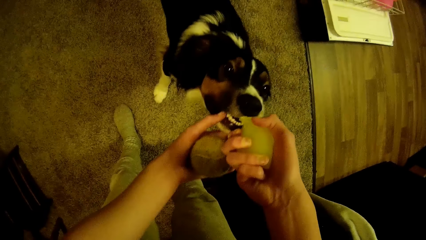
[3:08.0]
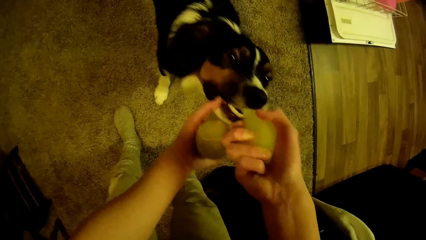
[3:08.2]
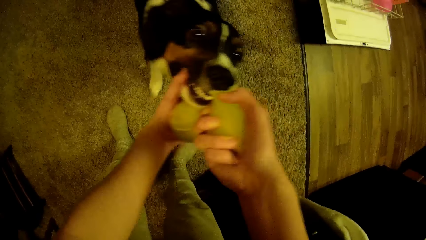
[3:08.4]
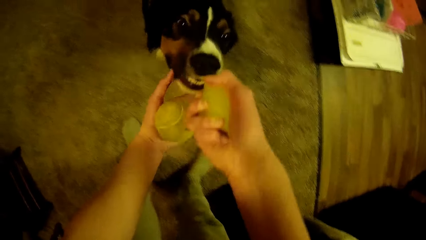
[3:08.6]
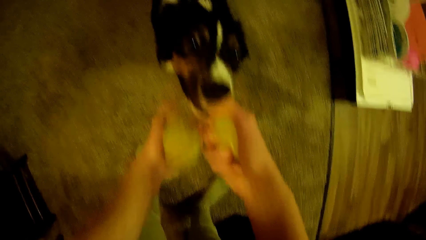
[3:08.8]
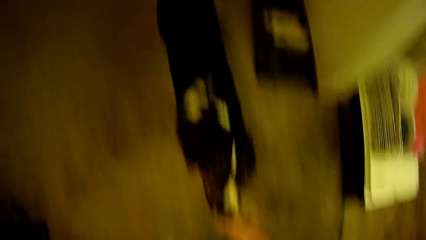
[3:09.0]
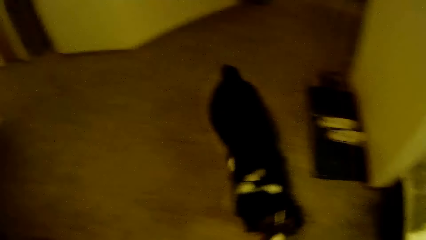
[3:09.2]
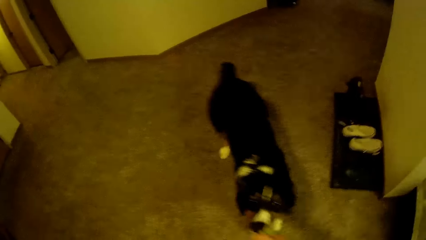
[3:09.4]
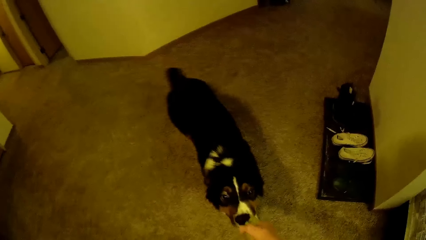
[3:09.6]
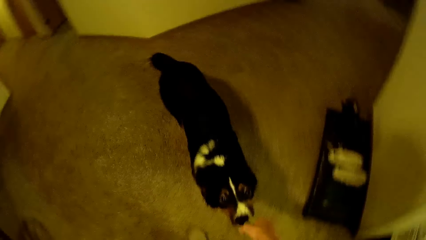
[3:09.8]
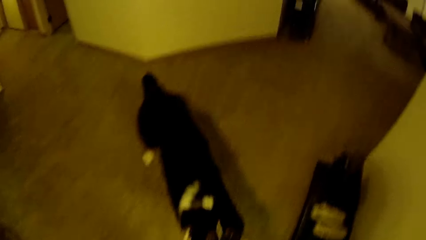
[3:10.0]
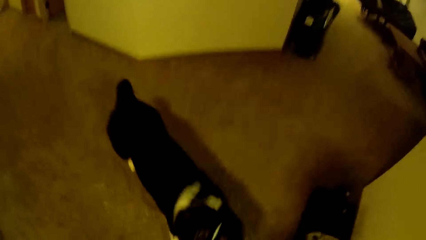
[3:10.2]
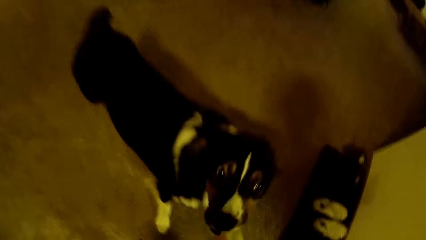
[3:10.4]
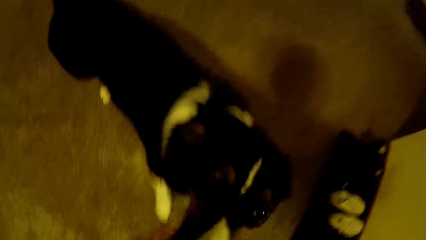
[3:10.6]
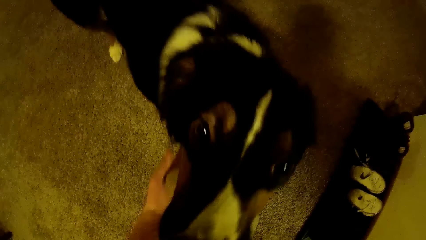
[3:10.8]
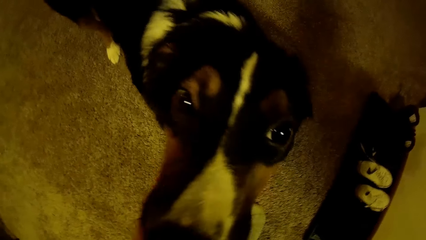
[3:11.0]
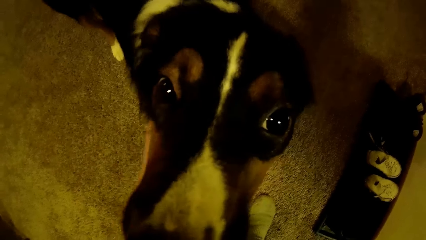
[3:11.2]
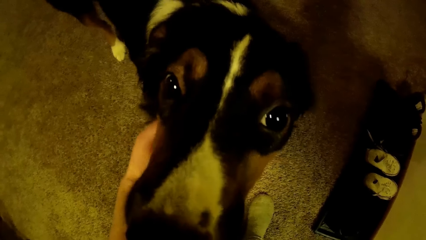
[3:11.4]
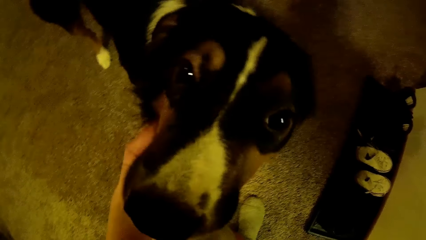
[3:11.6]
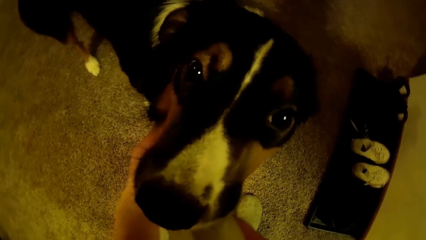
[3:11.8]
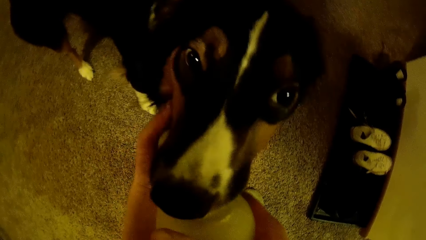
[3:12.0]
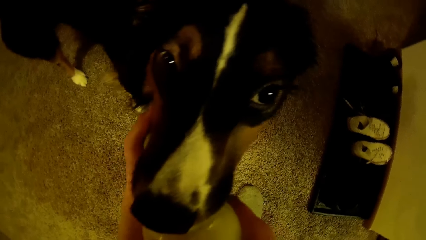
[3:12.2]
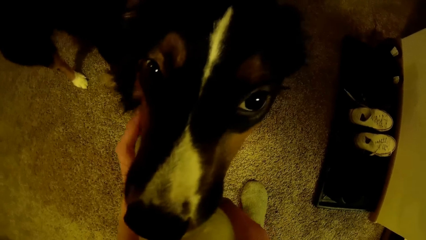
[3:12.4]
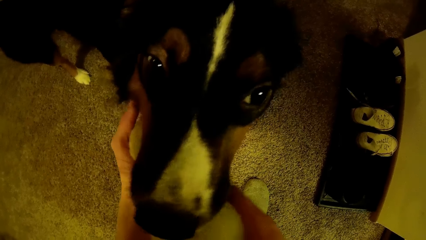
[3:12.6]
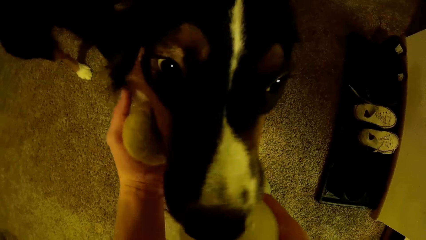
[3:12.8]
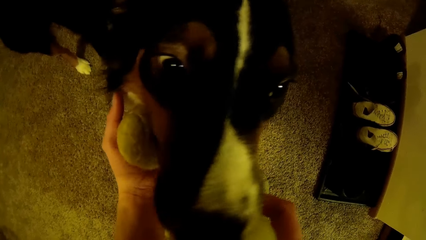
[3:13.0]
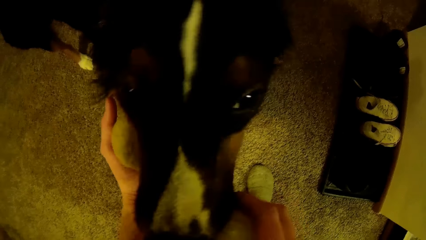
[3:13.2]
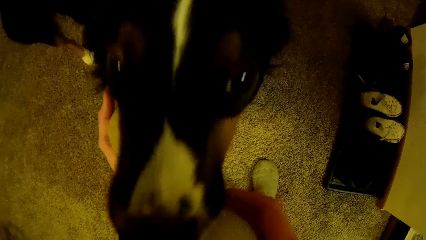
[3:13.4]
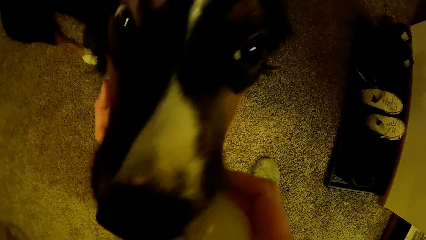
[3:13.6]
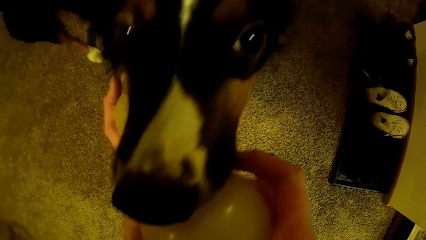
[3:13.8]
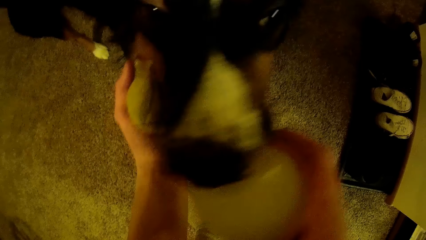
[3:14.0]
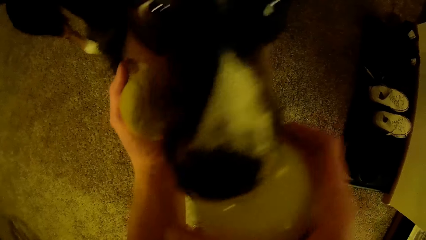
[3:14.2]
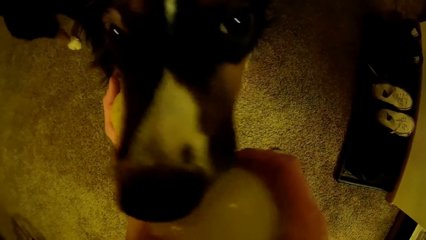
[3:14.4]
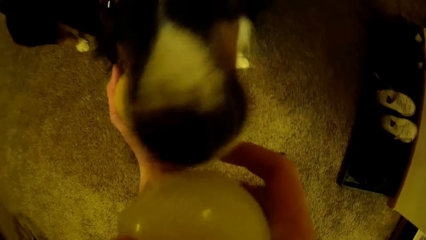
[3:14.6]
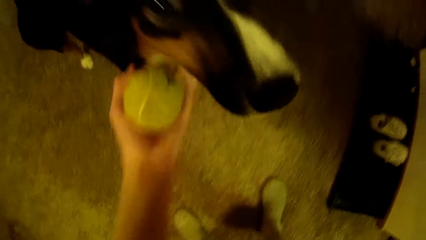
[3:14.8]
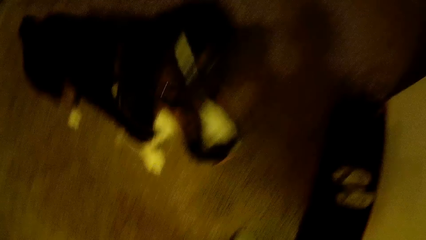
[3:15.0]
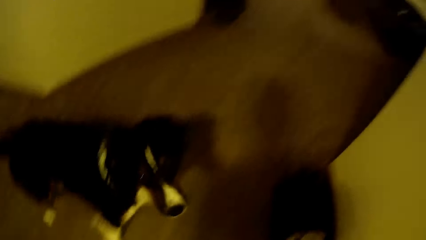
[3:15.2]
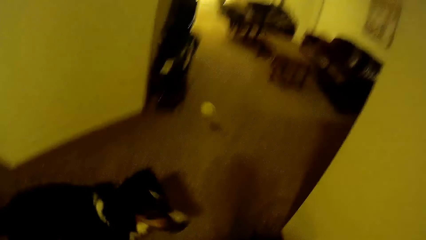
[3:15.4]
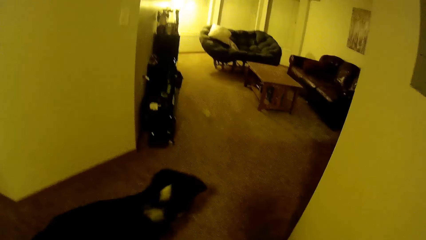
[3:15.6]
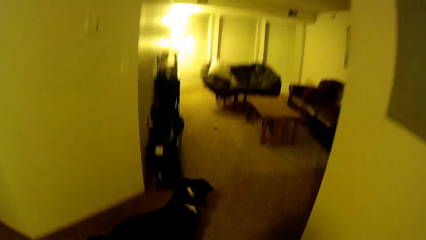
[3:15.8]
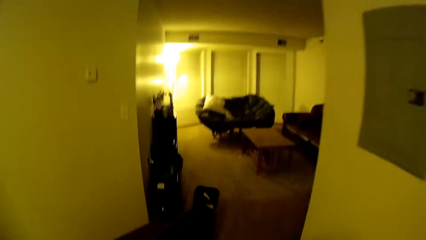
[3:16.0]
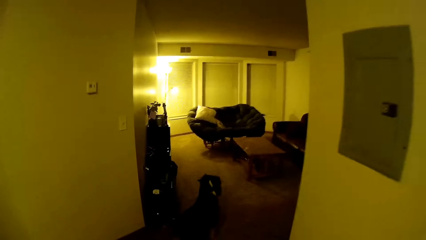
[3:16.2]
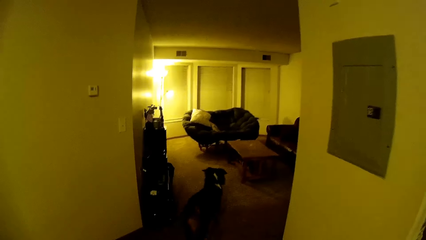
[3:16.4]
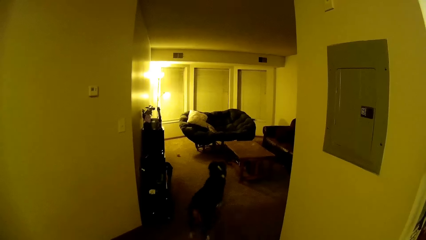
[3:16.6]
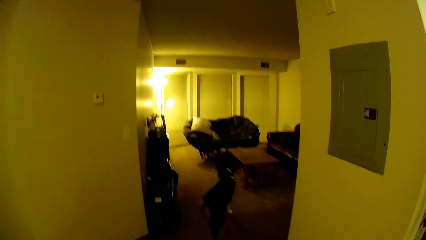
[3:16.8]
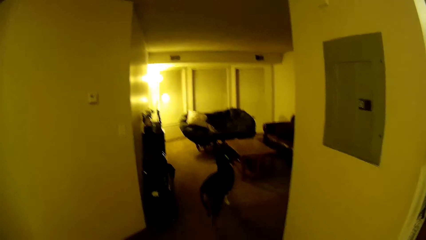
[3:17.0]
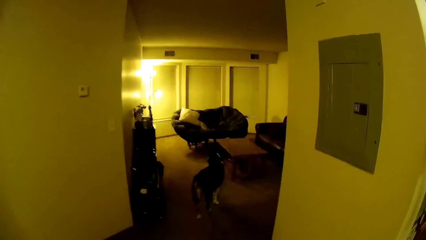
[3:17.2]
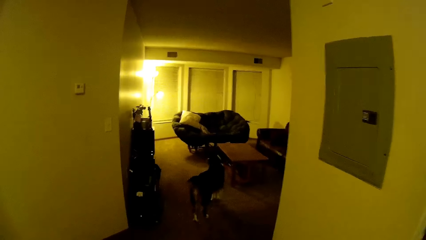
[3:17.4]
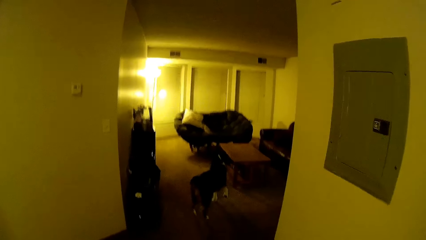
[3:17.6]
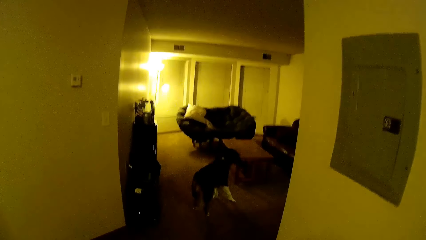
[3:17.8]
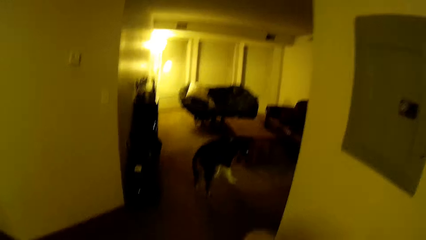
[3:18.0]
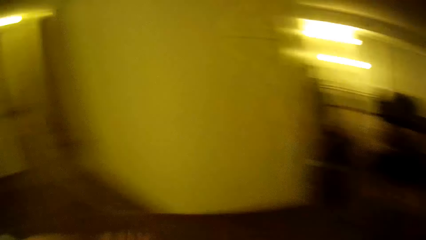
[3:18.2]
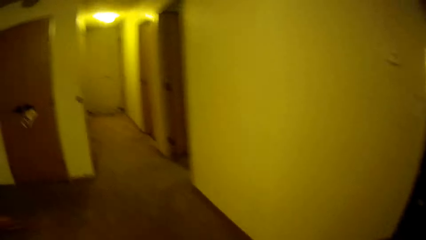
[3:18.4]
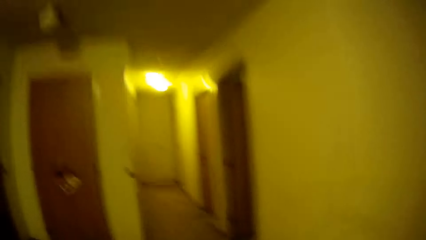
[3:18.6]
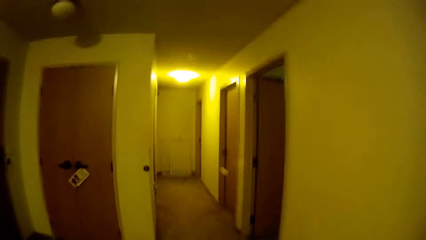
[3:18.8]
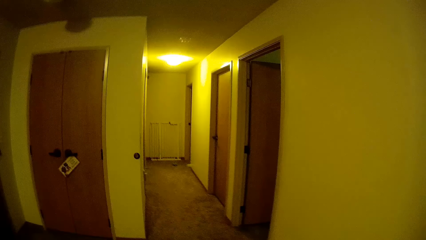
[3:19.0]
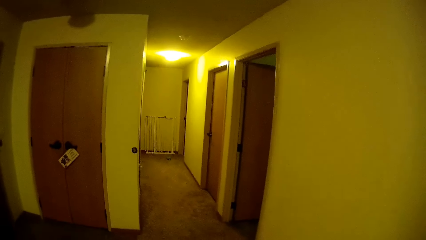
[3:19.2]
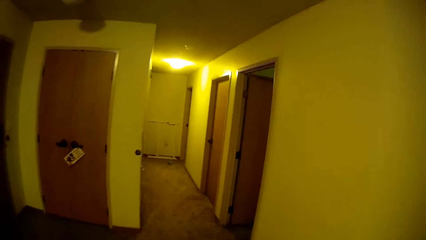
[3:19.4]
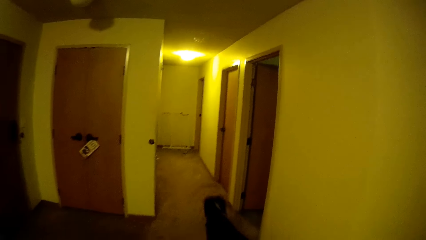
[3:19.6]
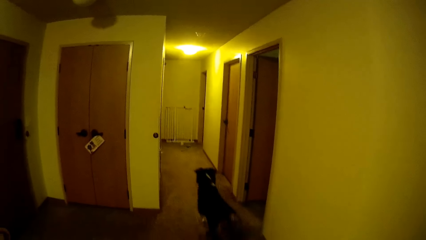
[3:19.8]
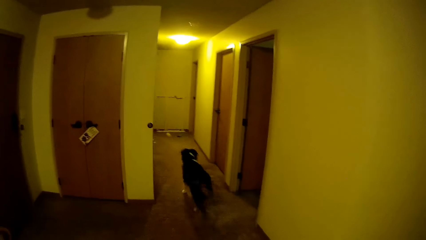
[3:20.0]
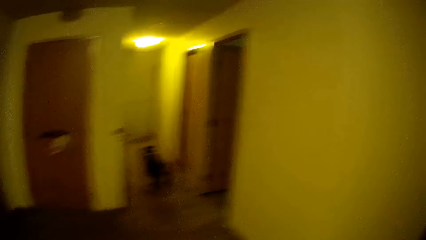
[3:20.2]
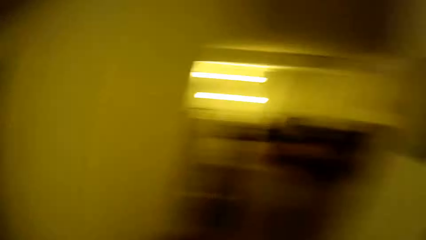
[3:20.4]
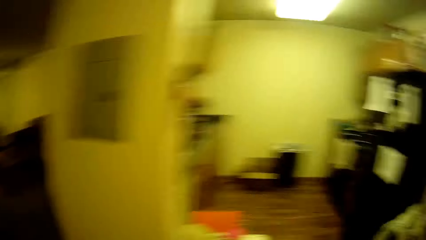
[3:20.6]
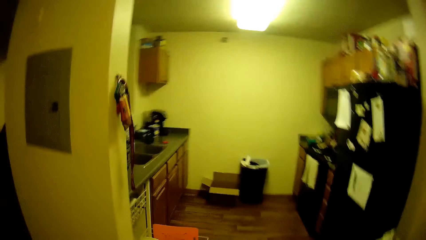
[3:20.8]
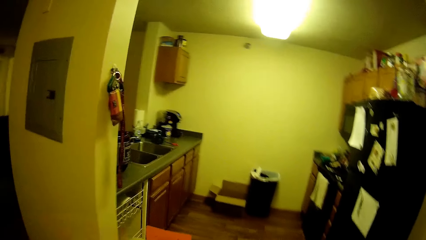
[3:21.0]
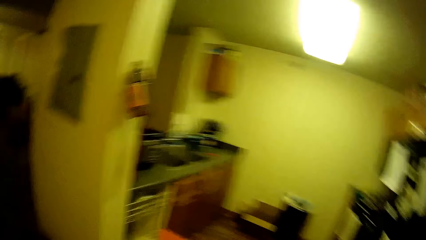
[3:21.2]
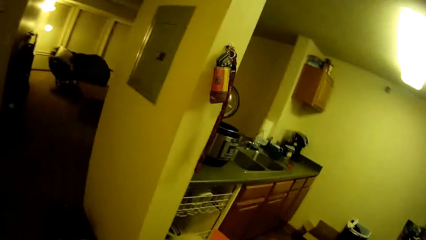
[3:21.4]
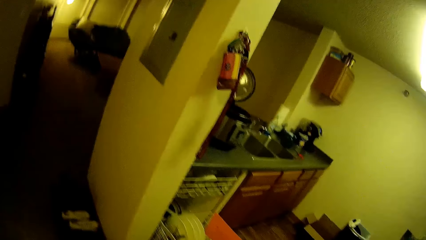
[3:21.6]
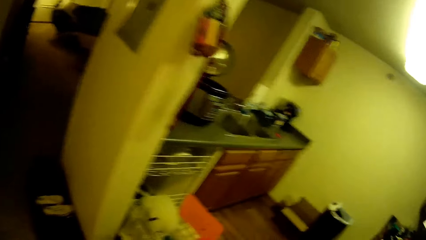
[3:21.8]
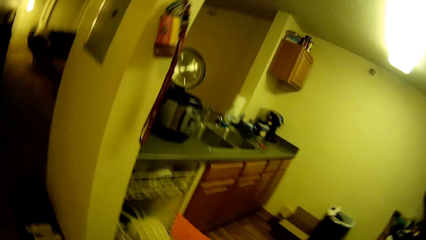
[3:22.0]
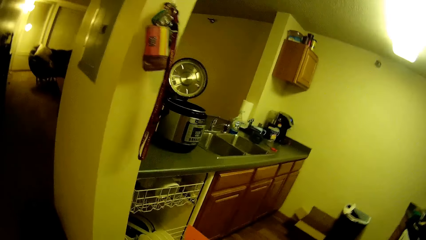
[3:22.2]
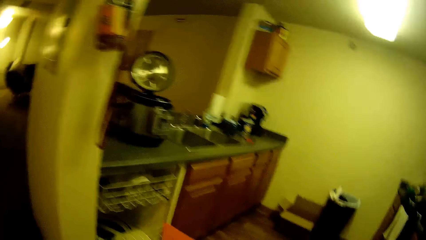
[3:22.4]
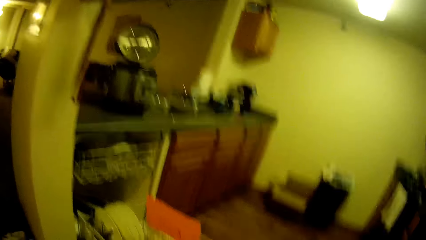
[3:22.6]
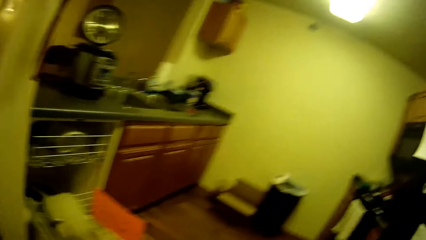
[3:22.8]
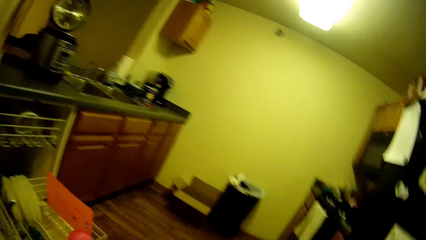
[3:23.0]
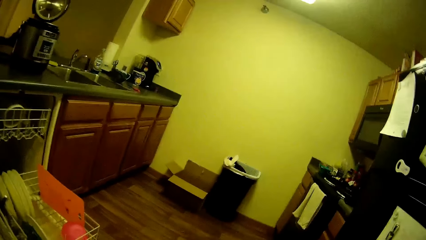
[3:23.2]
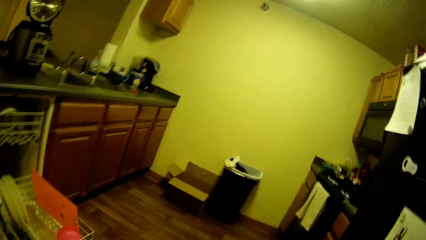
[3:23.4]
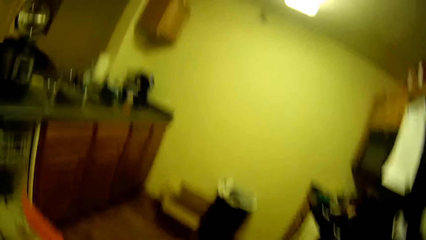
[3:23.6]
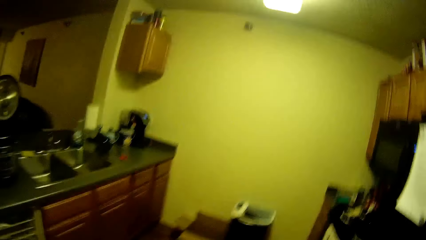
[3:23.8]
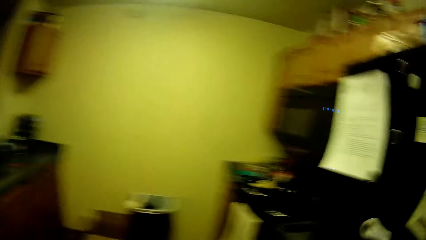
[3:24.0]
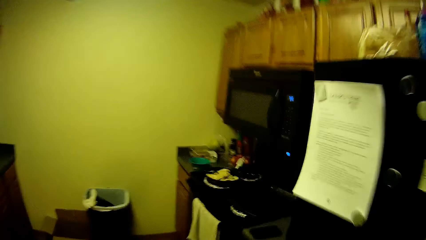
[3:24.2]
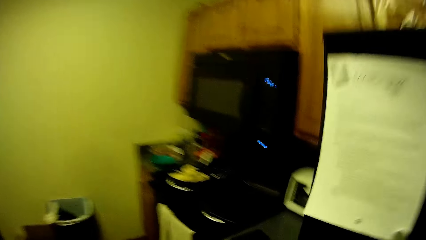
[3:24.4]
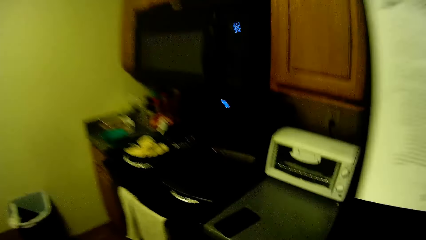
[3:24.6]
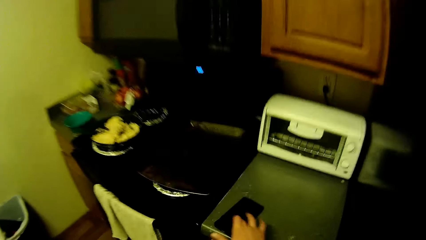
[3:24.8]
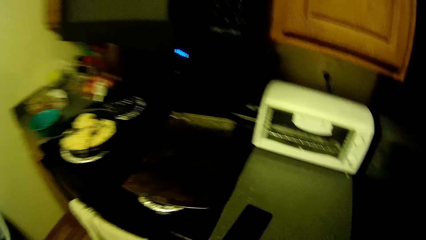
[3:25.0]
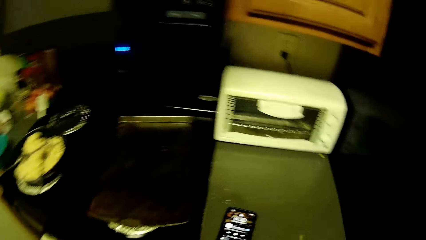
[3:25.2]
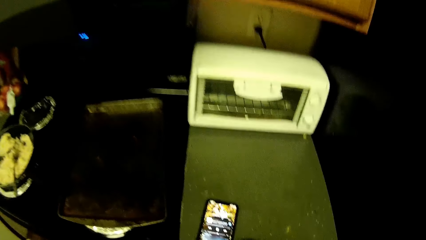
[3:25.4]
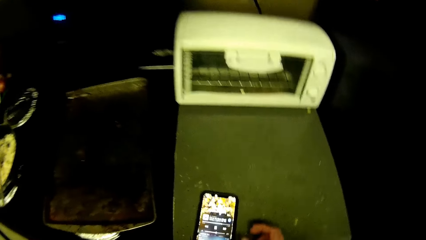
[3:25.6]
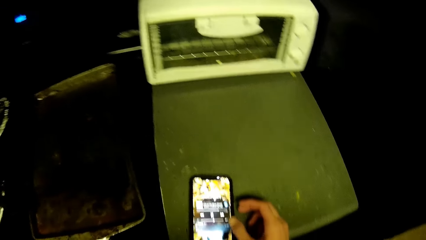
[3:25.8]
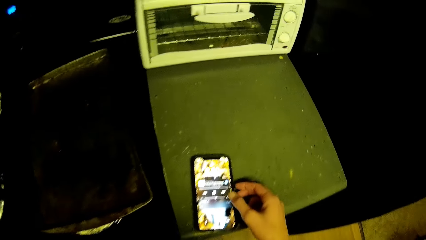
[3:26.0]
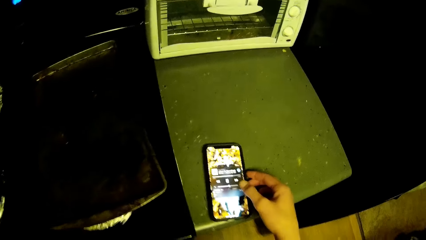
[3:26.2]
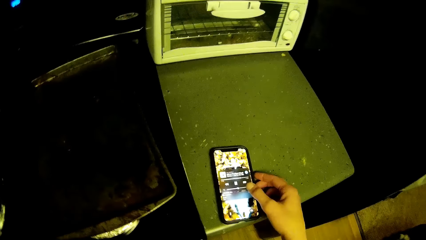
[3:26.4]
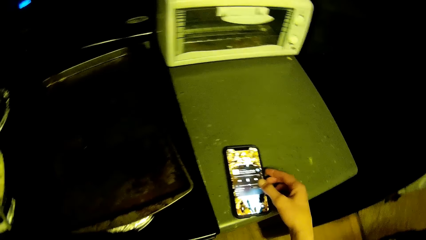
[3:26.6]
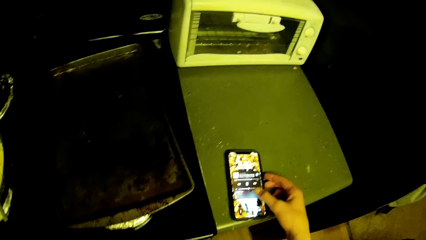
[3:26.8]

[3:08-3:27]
The camera wearer holds the dog's mouth. She retrieves the green ball from the dog's mouth. She throws the tennis ball across the room. The dog chases down the tennis ball. The camera wearer looks at the dog. She throws the green ball down the corridor. The dog chases down the green ball. The camera wearer walks into the kitchen and taps on her phone.
